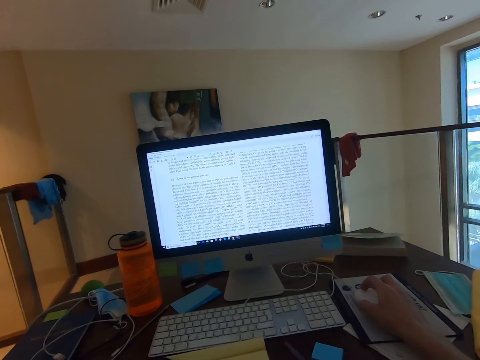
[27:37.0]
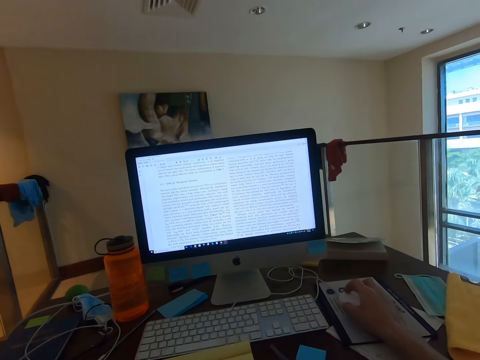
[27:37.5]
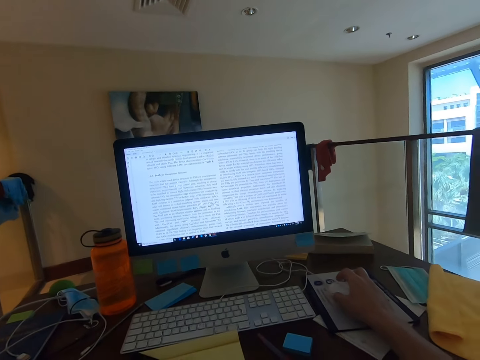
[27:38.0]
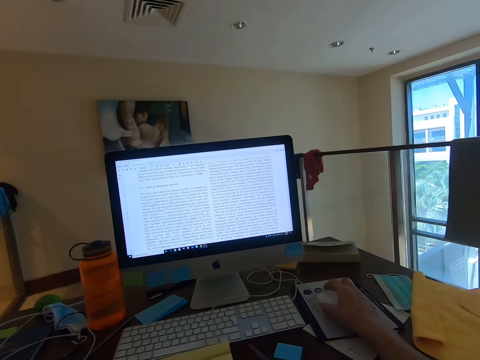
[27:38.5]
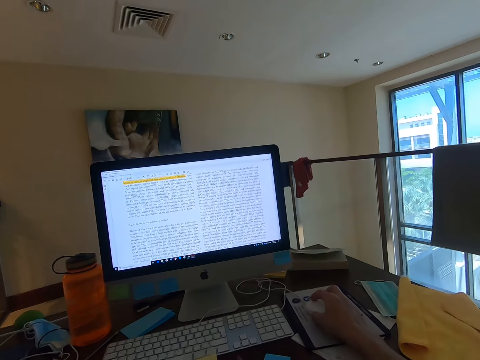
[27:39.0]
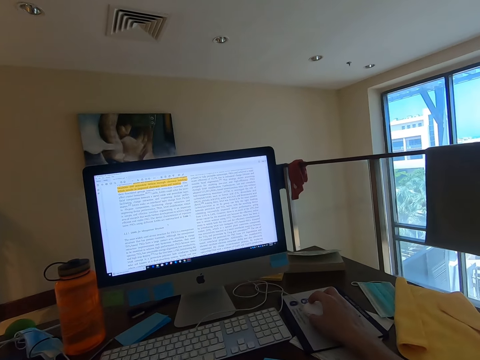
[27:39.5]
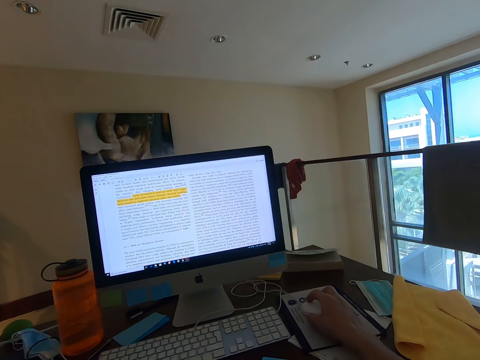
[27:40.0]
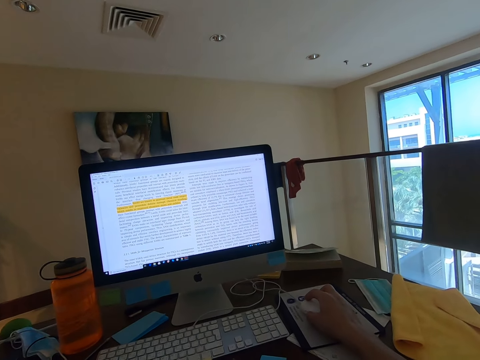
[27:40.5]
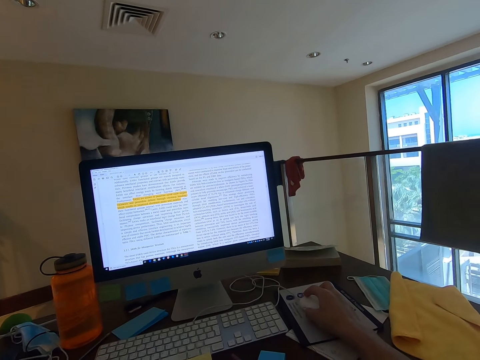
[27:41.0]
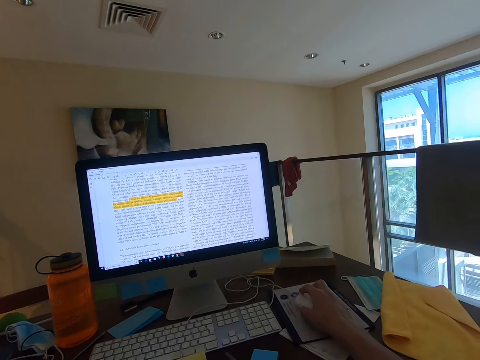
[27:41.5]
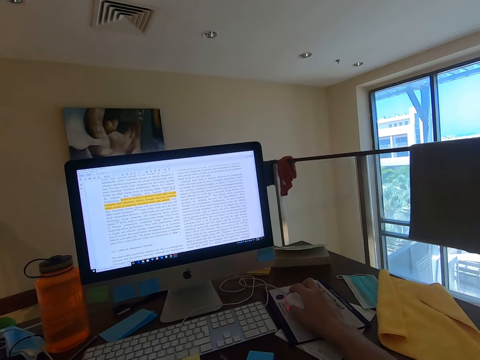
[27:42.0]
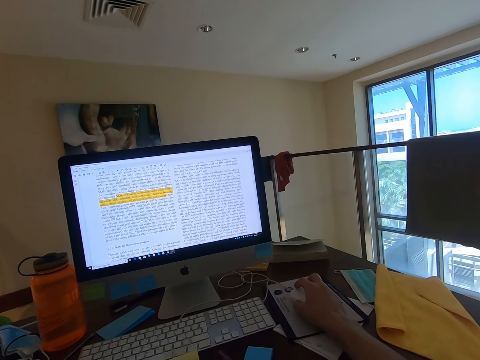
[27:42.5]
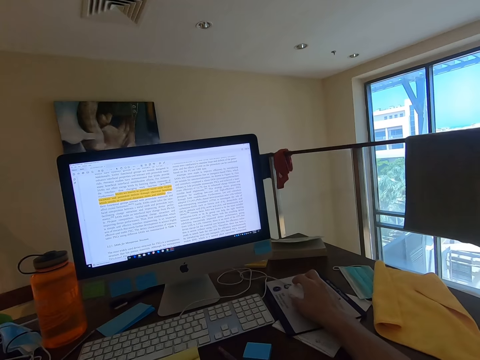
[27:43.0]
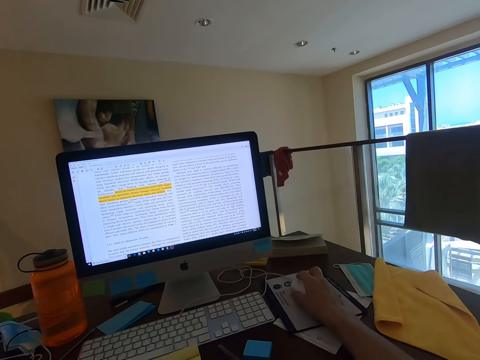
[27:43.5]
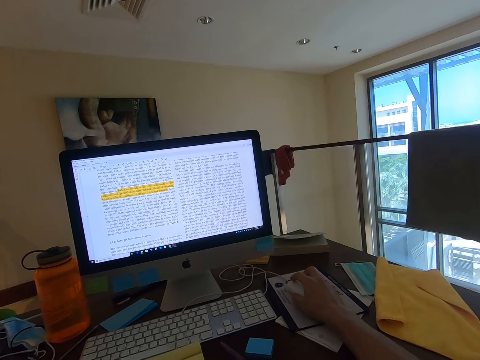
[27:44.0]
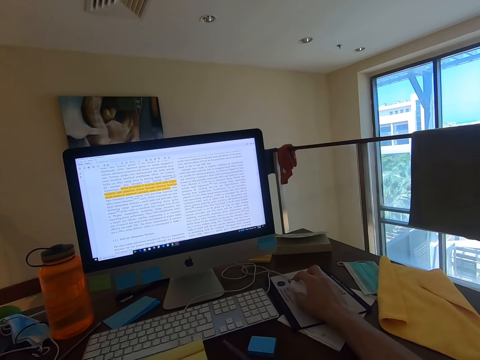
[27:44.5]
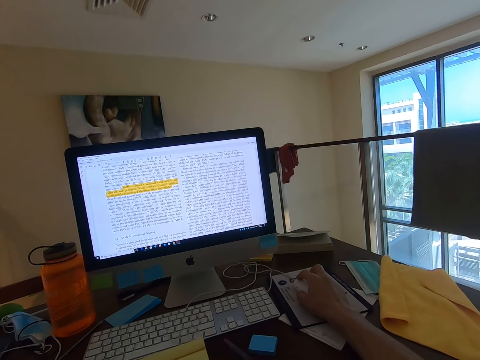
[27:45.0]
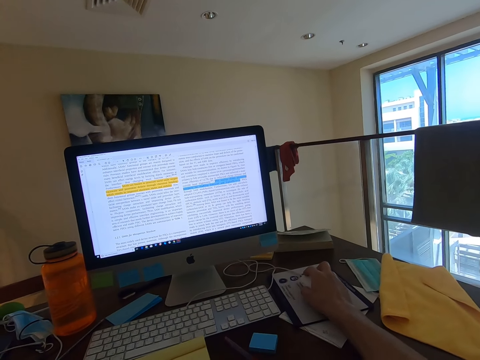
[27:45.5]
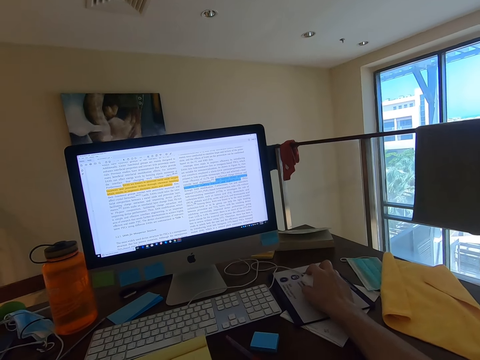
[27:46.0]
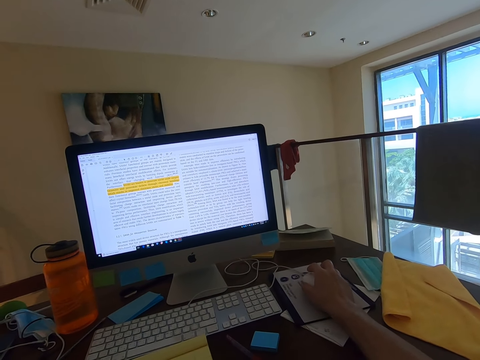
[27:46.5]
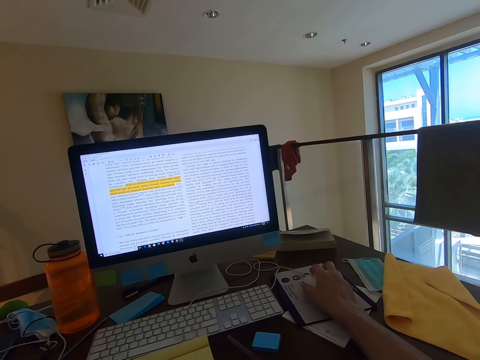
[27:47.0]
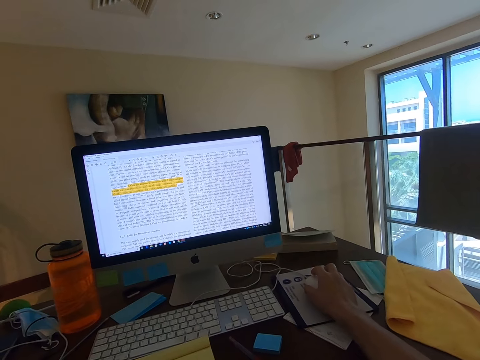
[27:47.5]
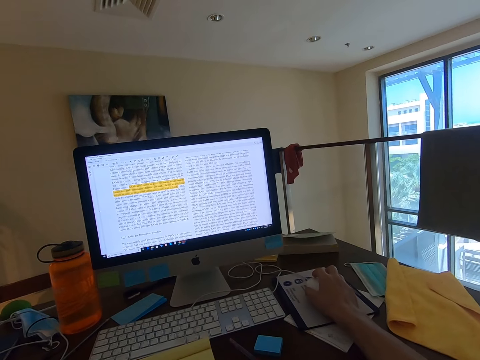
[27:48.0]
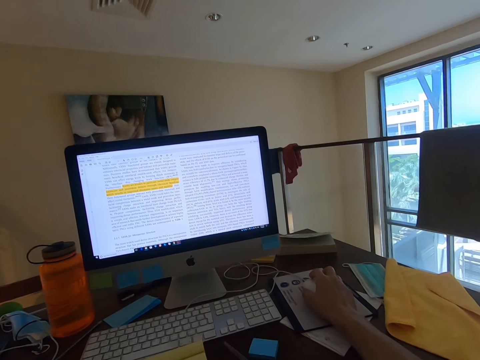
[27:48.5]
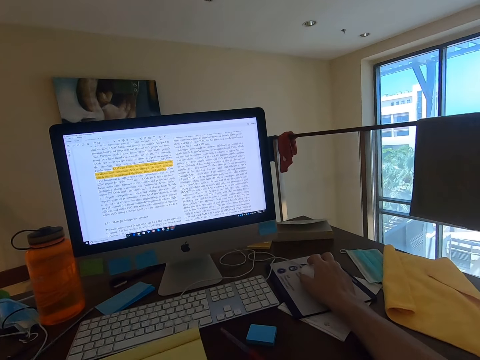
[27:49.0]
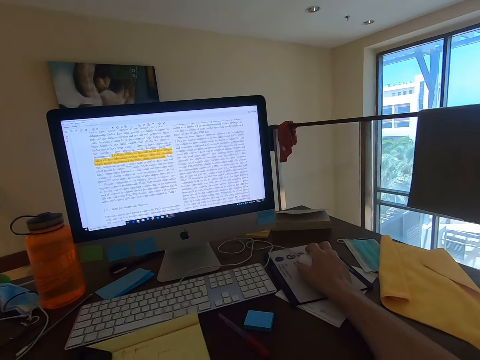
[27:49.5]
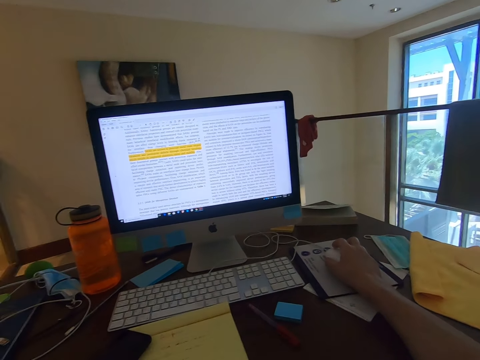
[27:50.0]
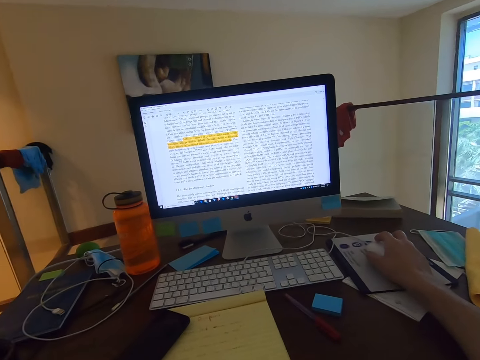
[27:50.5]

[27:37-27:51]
The camera wearer stares at the monitor's screen. They operate the computer. They stare at the monitor's screen. They operate the computer. They stare at the monitor's screen.

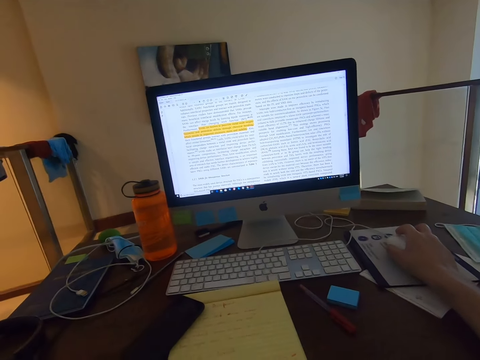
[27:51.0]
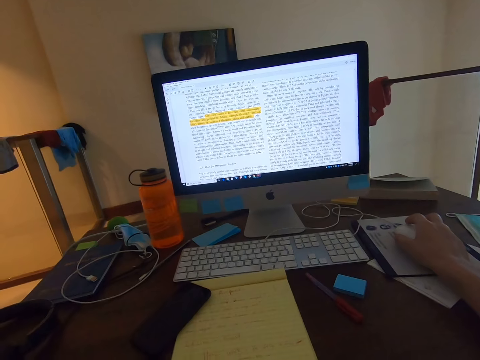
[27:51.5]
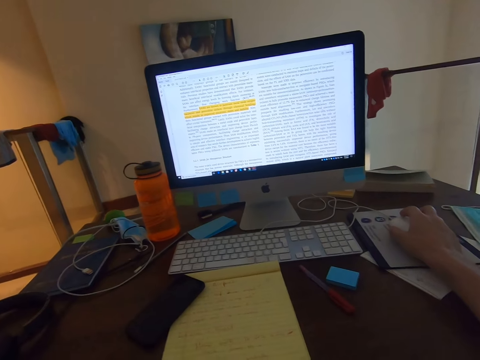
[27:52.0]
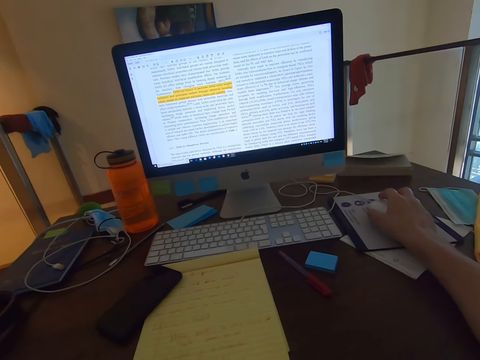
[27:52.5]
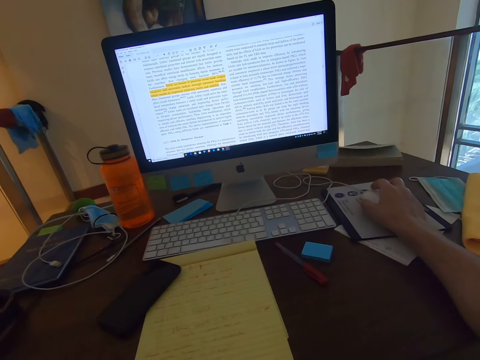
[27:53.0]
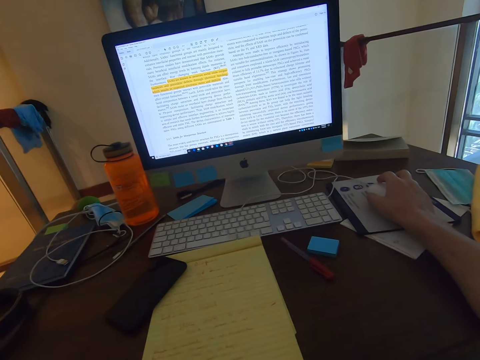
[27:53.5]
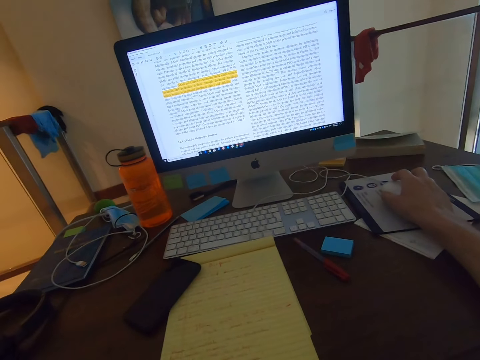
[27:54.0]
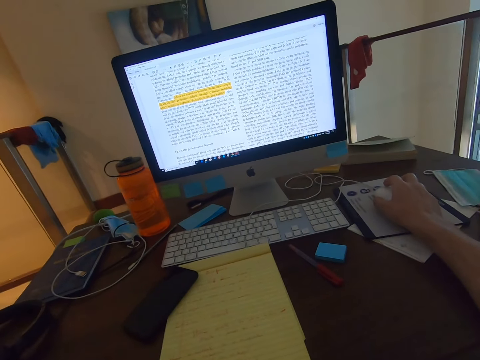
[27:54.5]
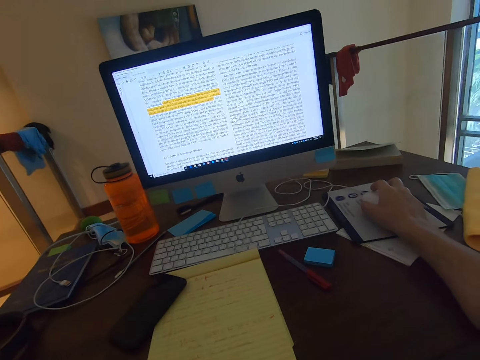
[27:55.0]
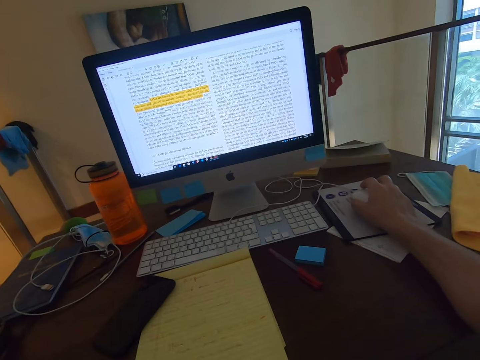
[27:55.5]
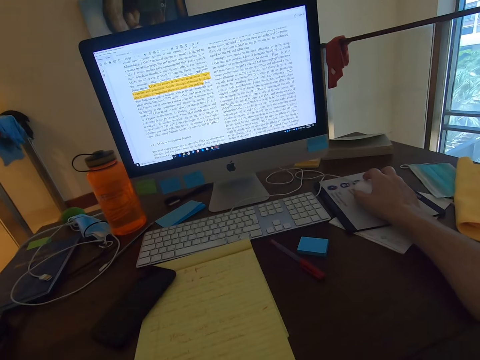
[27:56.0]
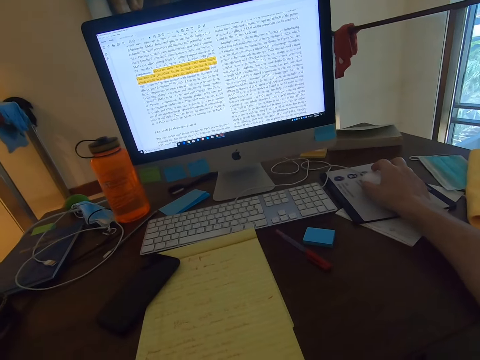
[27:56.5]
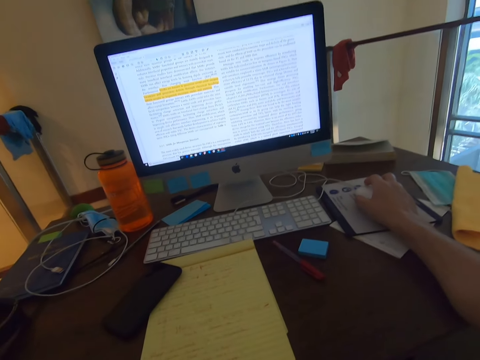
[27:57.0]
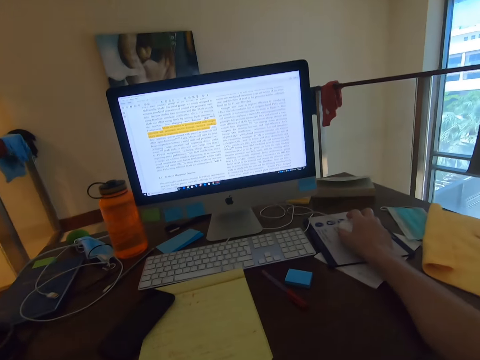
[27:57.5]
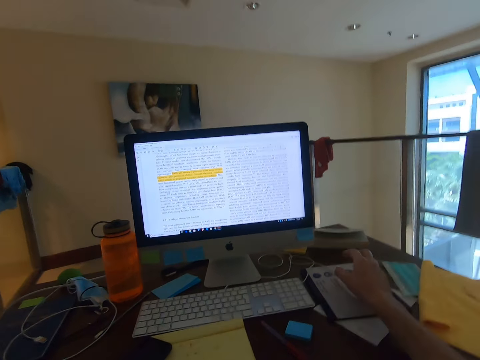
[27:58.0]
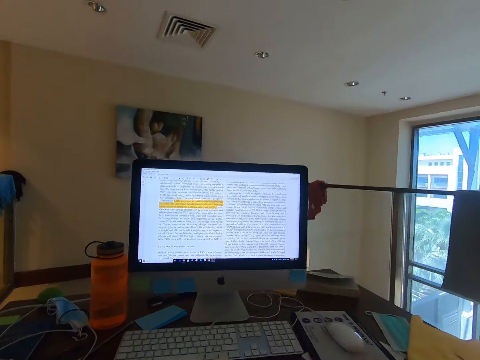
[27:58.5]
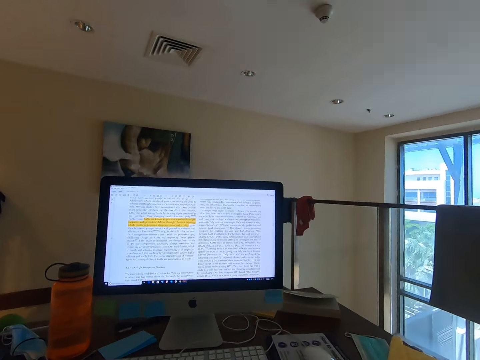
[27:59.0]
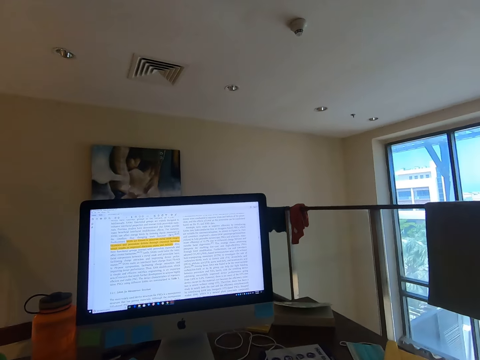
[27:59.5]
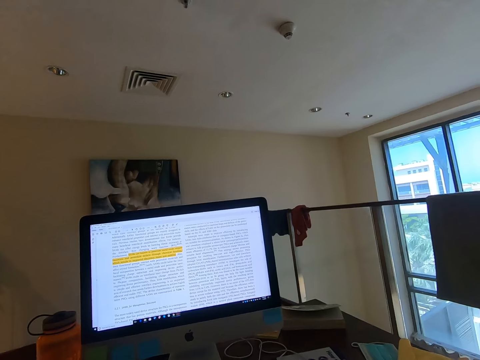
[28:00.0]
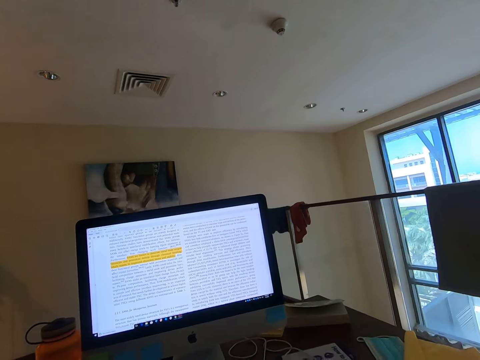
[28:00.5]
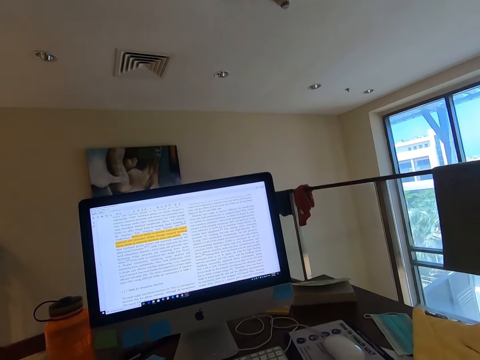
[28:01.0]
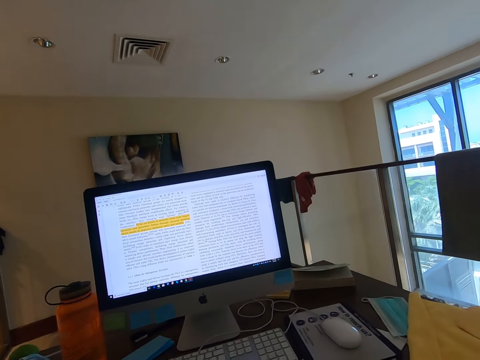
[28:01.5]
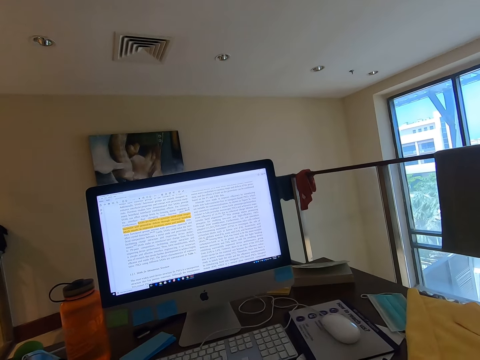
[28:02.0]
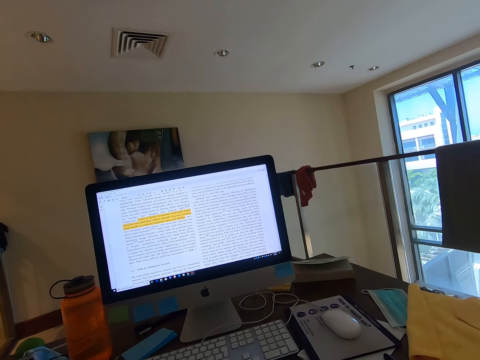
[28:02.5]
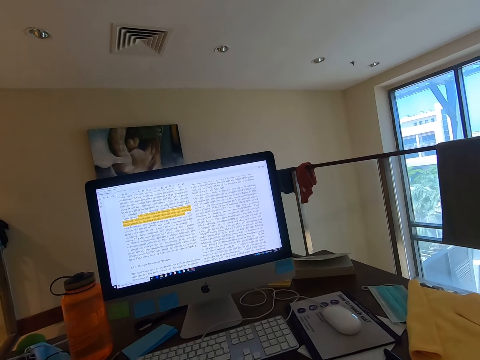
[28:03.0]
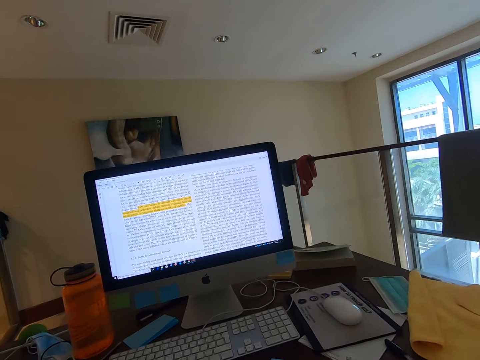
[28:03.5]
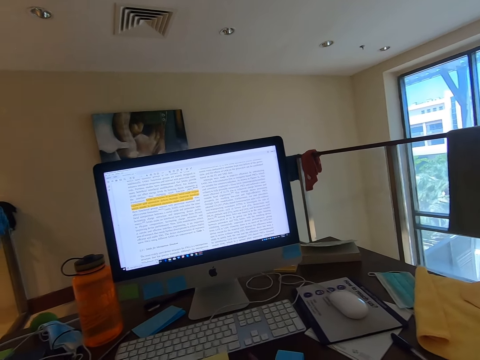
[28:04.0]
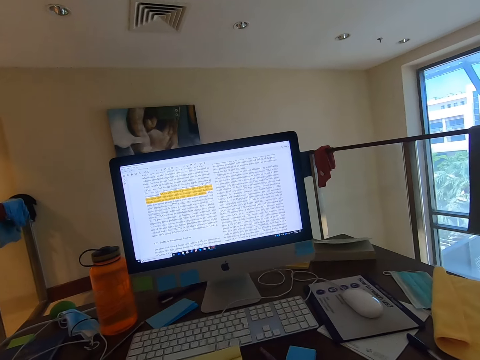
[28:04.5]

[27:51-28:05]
The camera wearer lets go of the mouse. They lift their hand. They stare at the monitor's screen.
